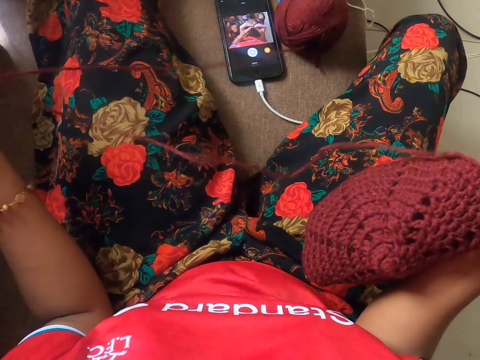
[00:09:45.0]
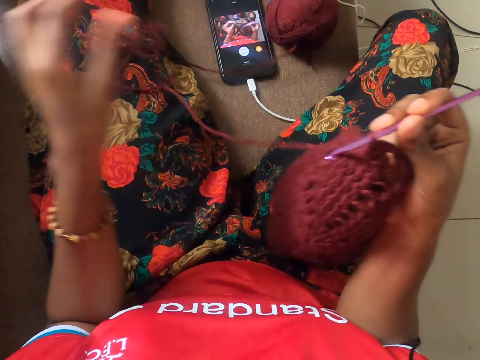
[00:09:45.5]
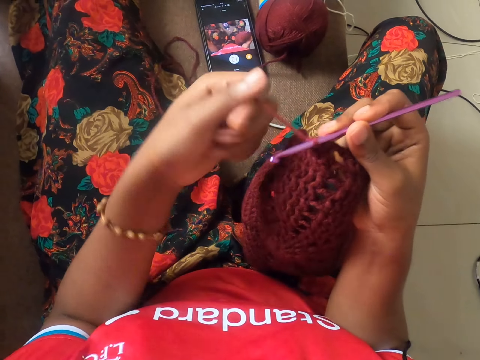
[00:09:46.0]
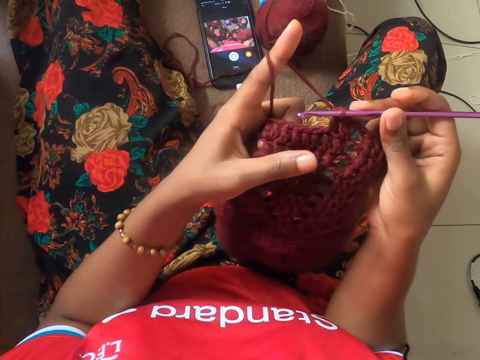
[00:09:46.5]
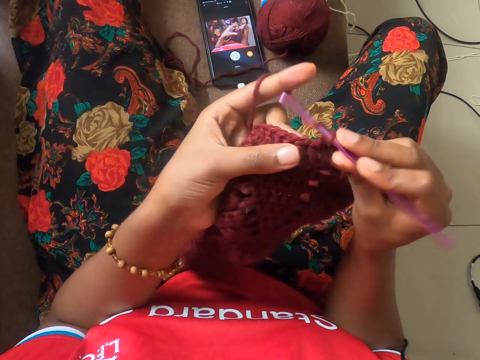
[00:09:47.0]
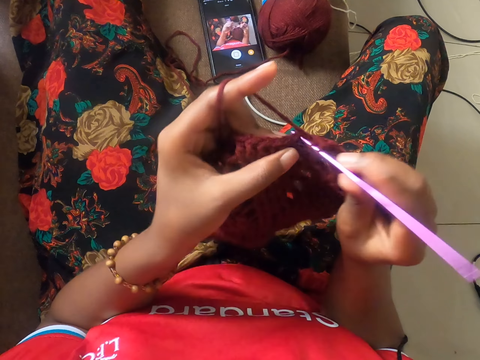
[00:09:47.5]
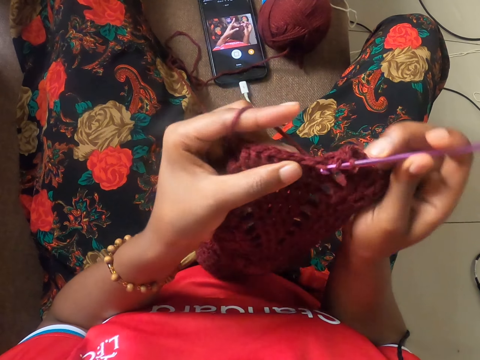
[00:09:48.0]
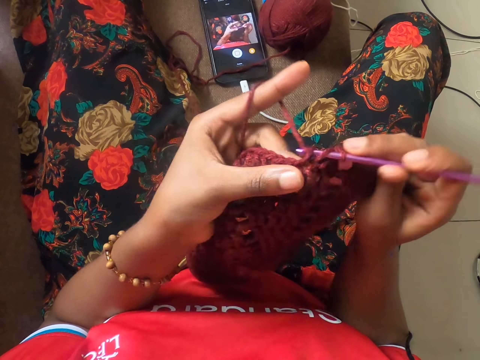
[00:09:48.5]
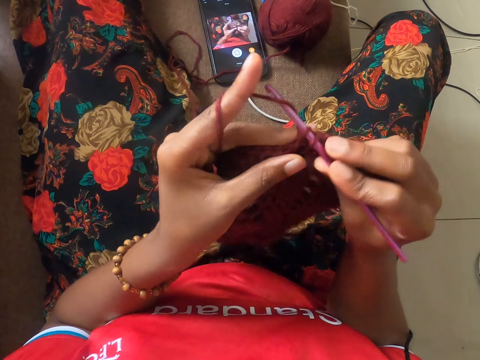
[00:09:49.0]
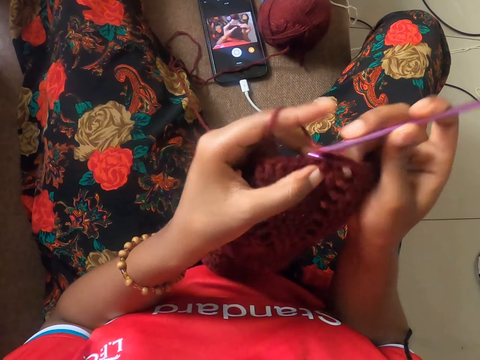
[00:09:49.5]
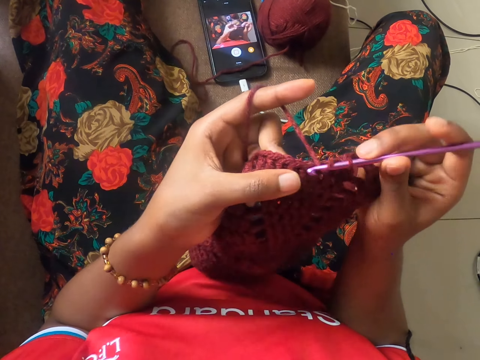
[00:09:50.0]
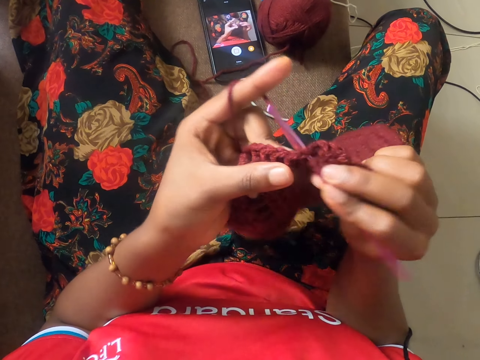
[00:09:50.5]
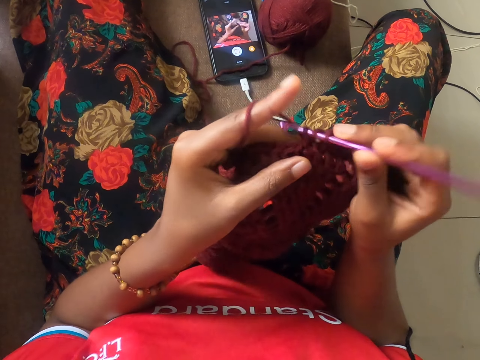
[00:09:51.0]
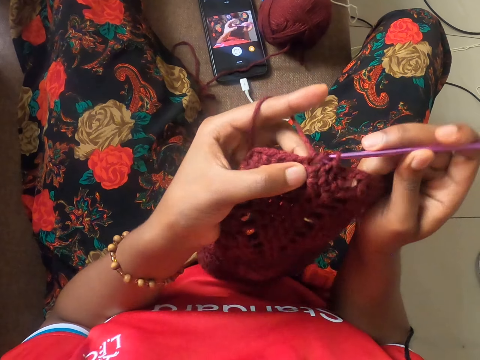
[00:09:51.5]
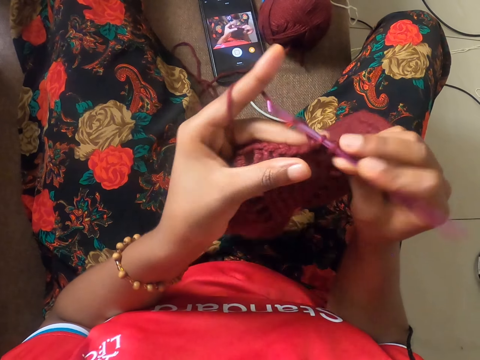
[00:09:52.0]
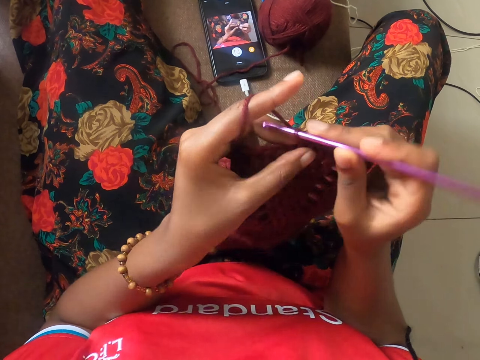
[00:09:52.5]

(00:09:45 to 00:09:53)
The camera wearer crochets the yarn.

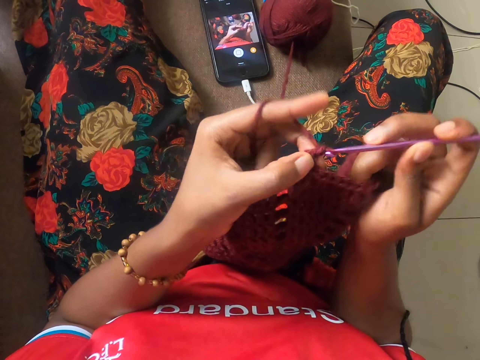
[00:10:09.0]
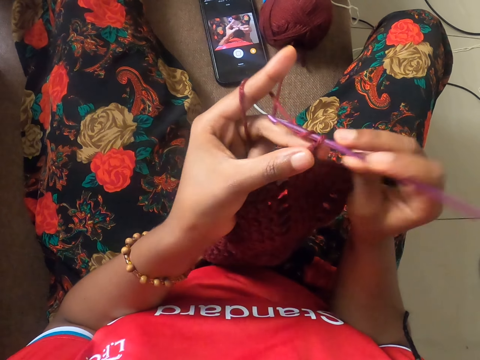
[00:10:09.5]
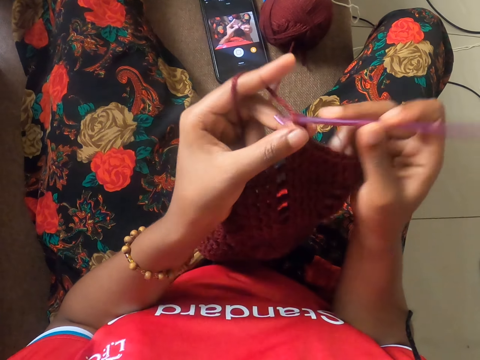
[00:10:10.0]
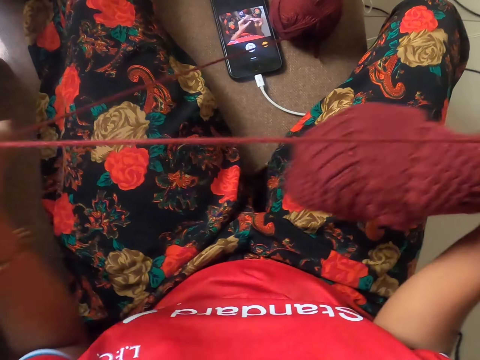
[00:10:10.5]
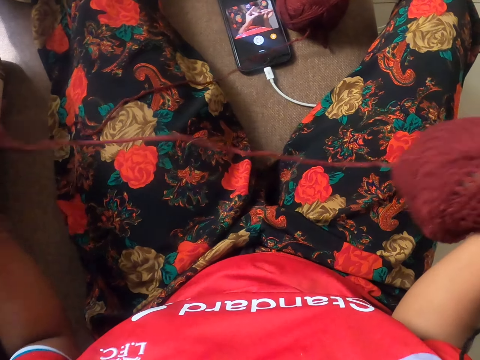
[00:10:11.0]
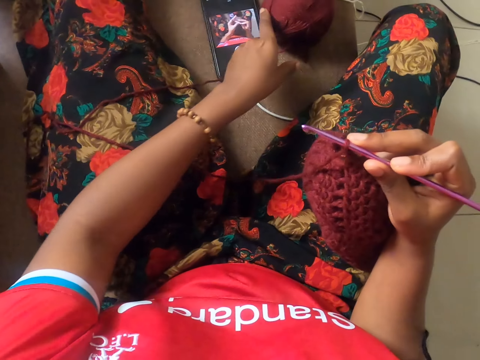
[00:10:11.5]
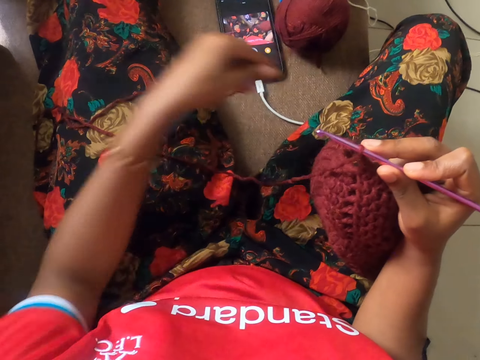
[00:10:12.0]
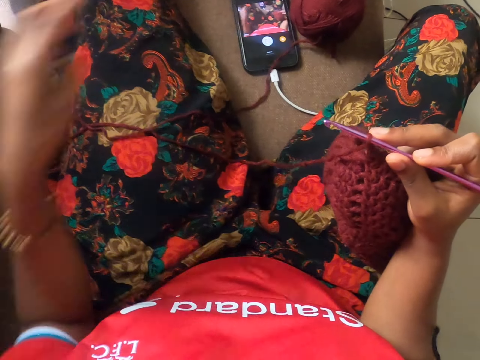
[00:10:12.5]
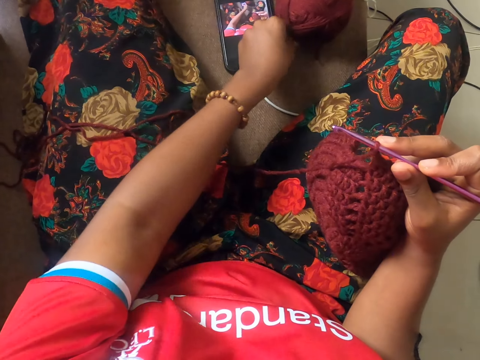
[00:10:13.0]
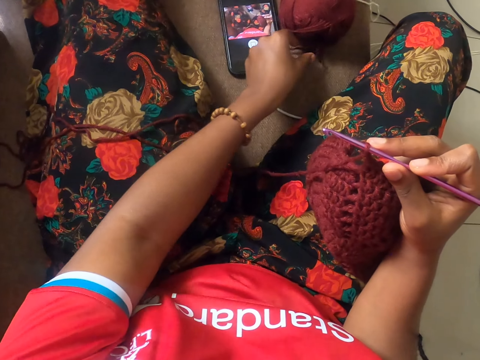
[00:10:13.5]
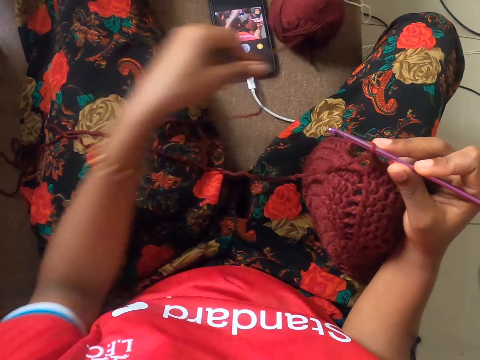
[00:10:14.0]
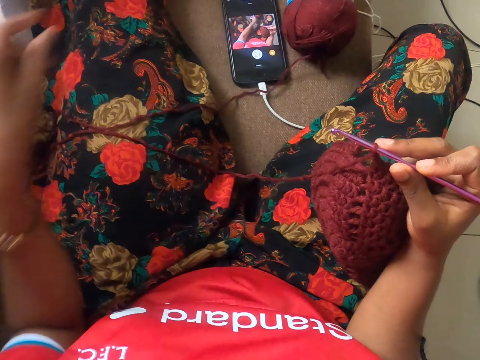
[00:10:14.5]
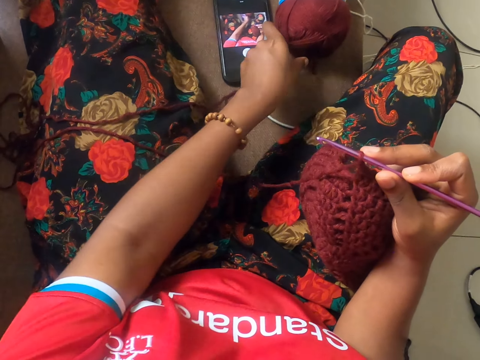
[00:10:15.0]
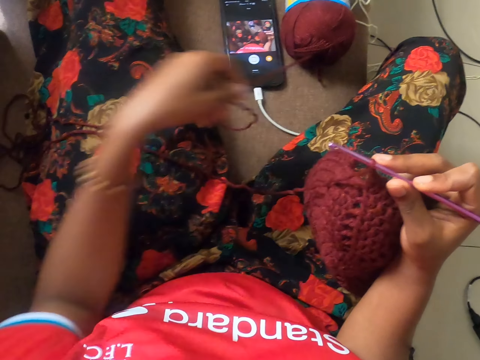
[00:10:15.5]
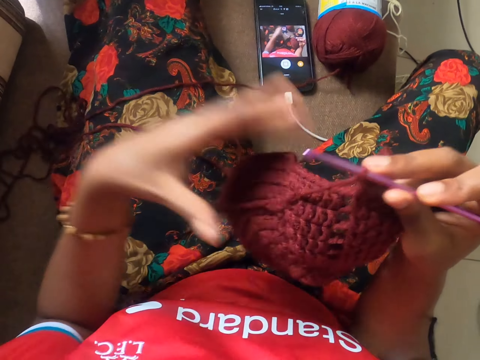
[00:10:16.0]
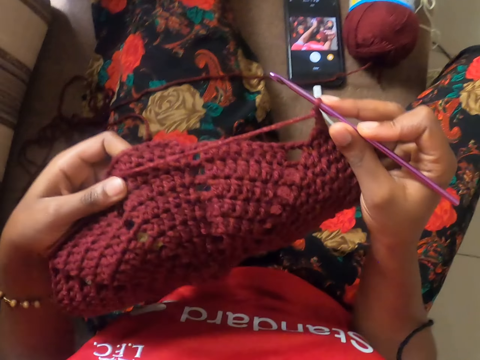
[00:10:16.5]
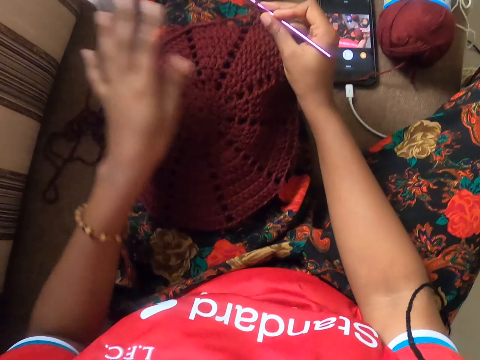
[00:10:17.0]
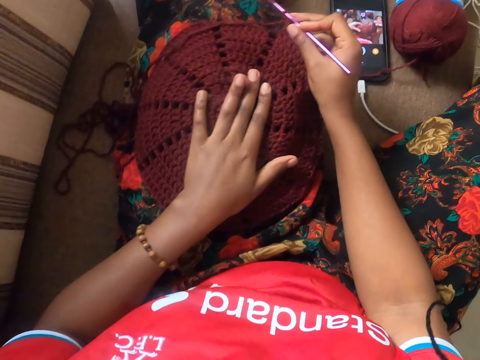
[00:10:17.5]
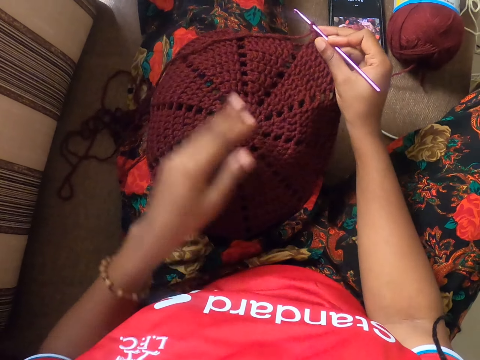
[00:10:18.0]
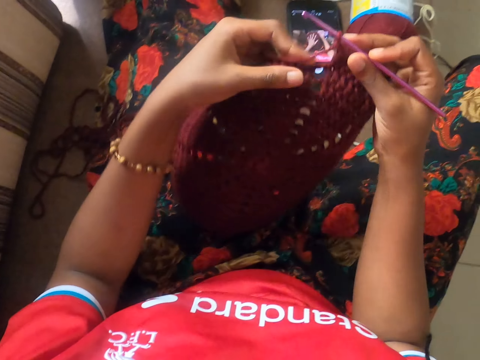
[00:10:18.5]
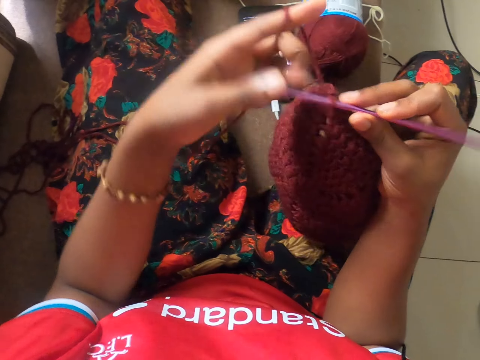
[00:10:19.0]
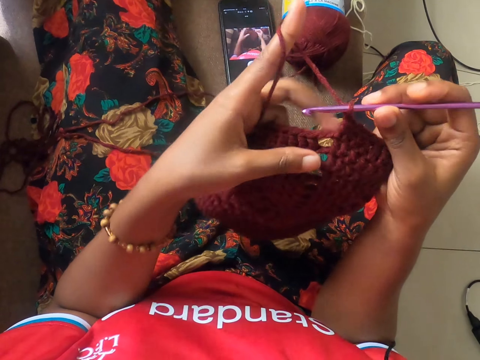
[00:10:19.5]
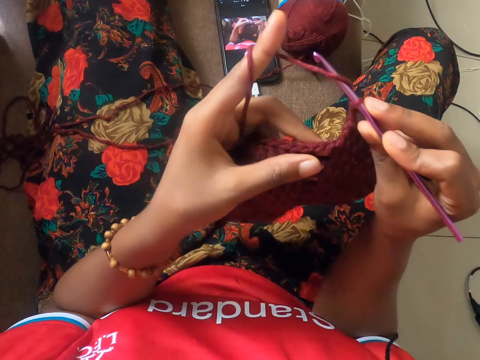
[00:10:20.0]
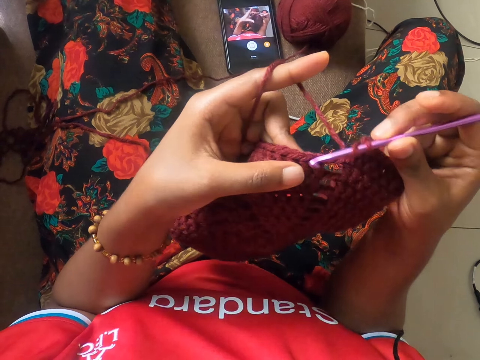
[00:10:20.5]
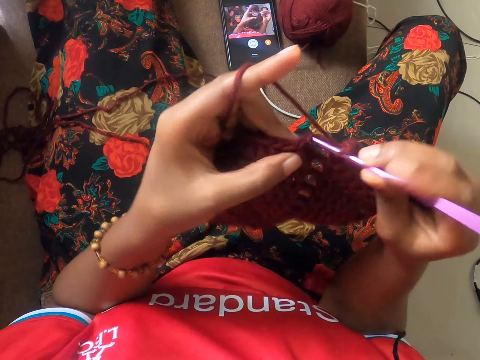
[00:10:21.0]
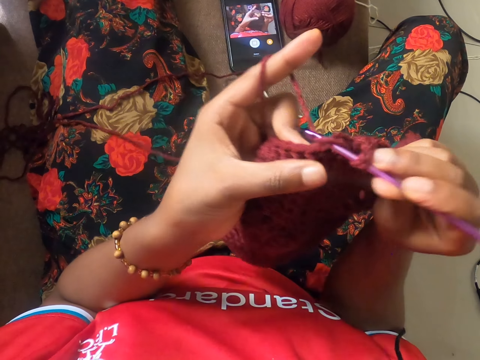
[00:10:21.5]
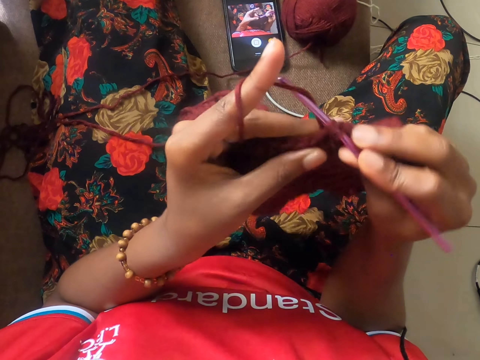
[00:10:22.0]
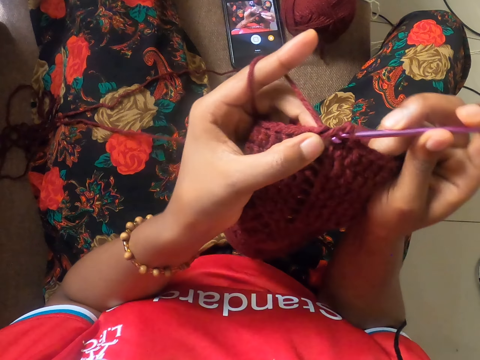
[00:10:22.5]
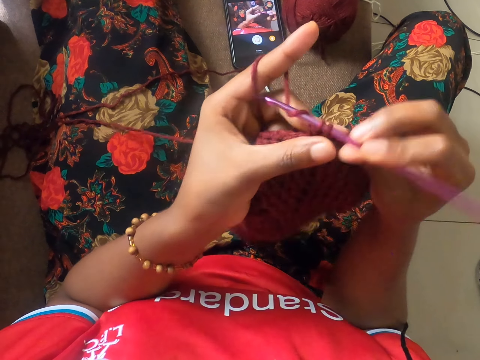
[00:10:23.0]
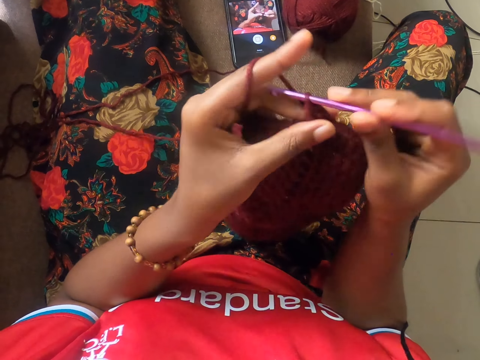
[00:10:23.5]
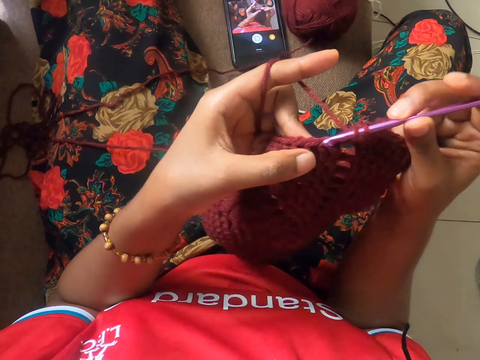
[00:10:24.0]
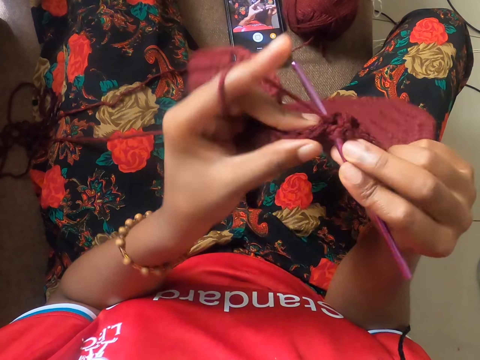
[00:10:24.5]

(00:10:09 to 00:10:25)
The camera wearer adjusts the yarn. They crochet the yarn.
